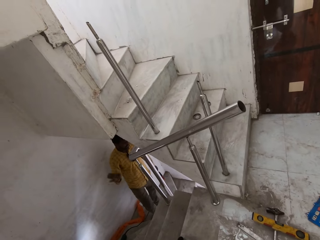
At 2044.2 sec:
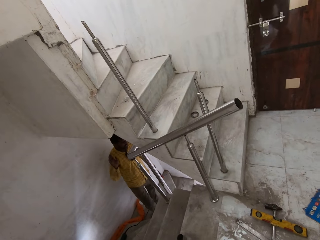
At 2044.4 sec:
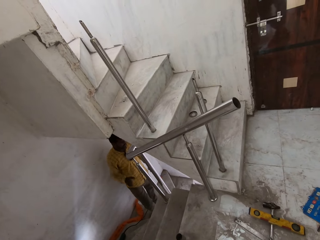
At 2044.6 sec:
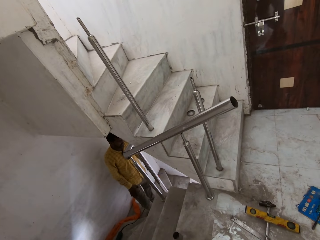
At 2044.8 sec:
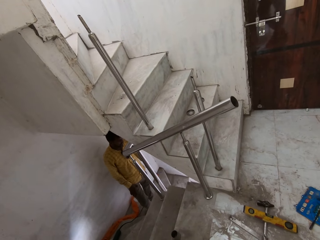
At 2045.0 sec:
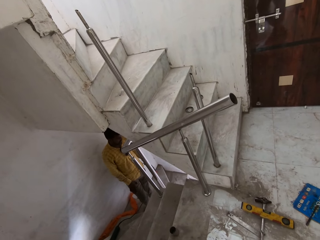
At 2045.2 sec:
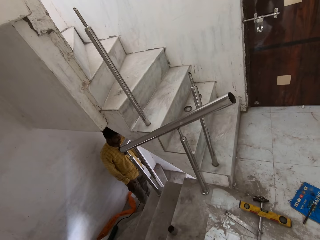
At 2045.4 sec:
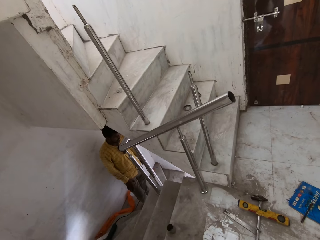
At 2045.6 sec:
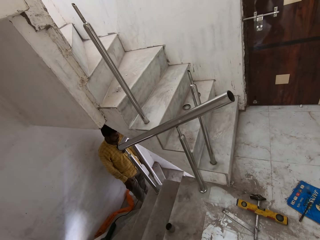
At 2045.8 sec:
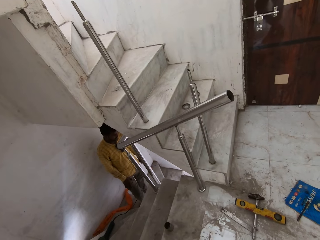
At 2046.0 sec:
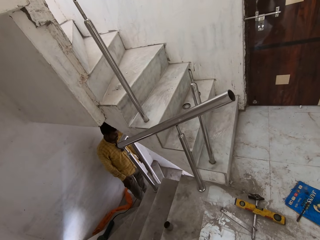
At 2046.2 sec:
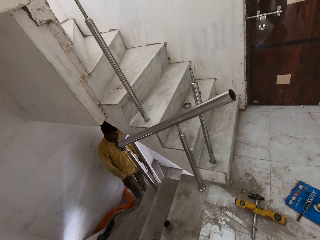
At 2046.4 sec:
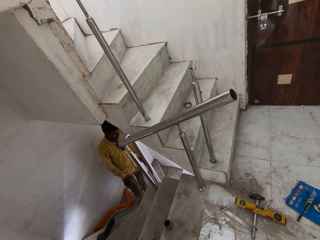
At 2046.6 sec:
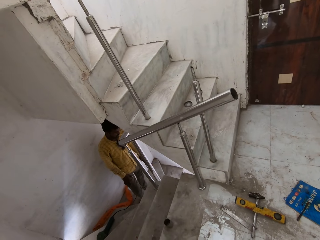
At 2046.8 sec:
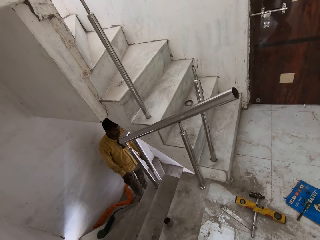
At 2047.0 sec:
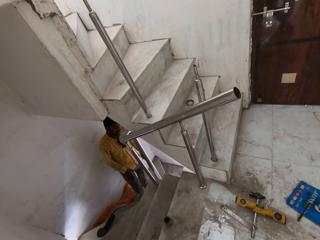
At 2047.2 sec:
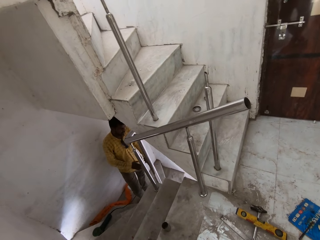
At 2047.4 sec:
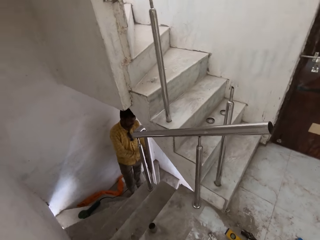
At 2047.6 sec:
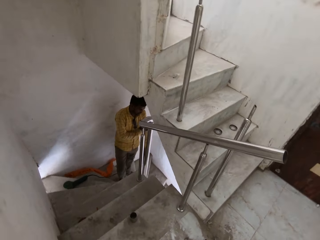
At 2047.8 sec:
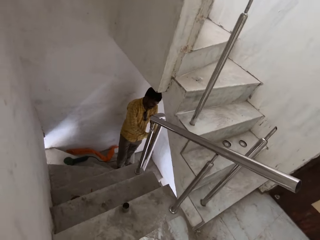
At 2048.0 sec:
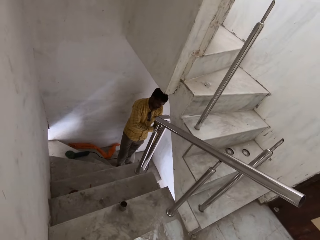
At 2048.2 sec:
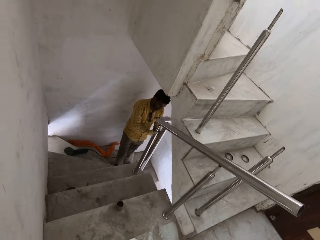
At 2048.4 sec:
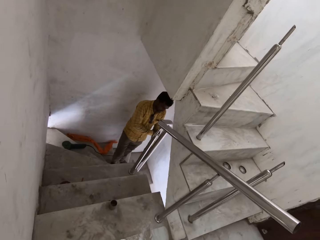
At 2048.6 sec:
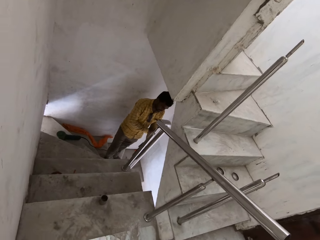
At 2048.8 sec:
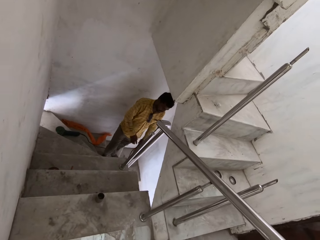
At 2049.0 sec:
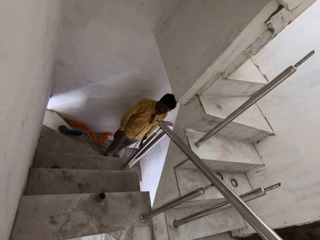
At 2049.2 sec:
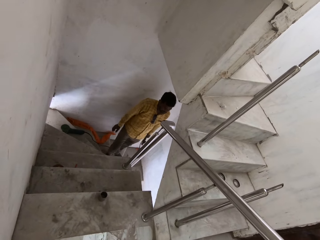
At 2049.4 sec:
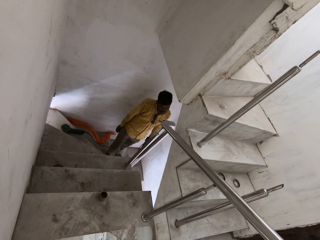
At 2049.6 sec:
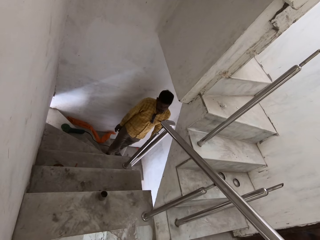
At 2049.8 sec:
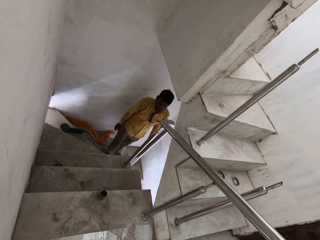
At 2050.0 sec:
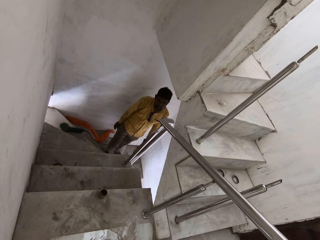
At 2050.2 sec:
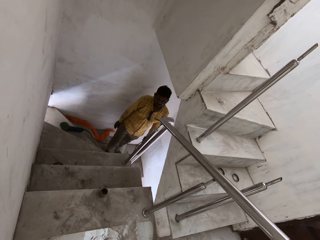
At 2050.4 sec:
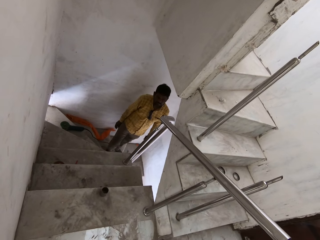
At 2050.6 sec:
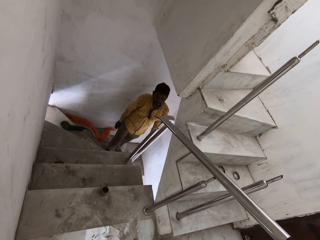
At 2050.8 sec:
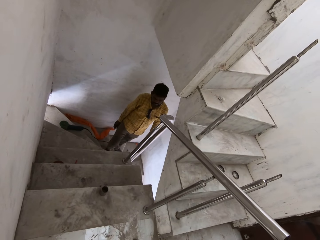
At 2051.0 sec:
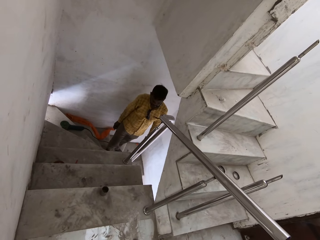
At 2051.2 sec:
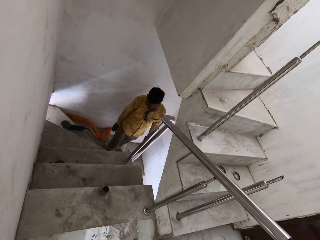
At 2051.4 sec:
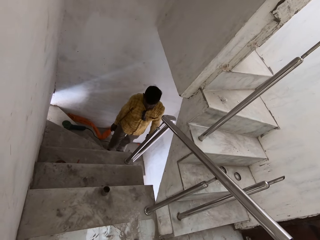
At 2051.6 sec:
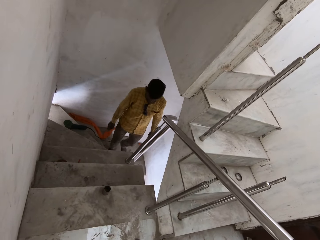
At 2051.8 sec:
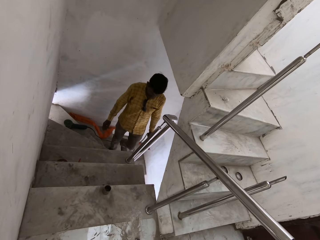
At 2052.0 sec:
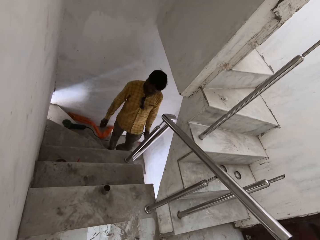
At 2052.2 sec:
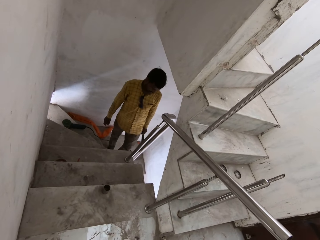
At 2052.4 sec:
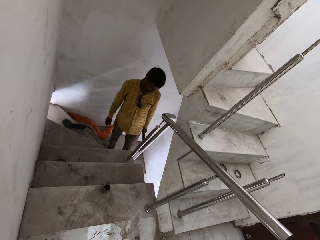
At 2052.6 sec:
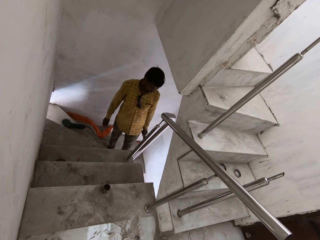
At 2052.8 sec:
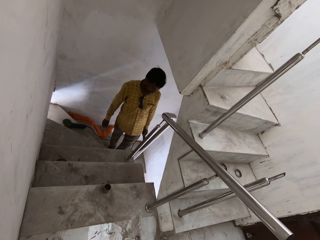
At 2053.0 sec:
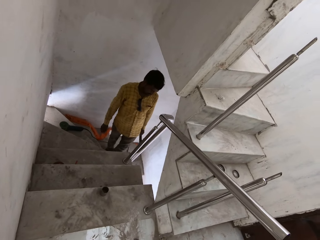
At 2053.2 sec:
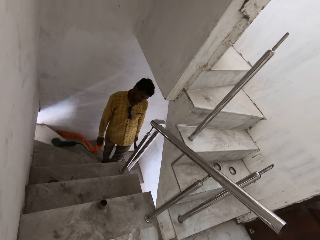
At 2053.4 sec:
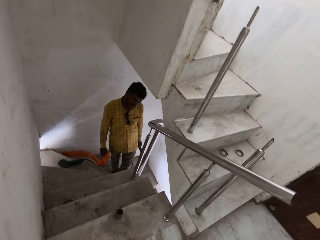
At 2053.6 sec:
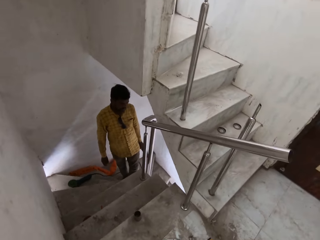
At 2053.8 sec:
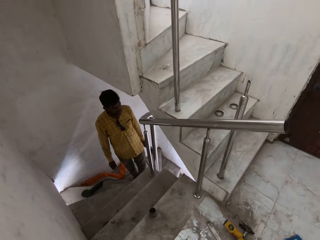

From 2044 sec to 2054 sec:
A man gestures with his right hand. The man rubs his right hand on the left hand. The man hits the stair rail on the stairs with the electrode holder in his left hand.

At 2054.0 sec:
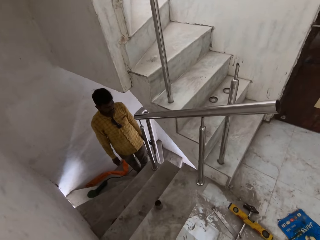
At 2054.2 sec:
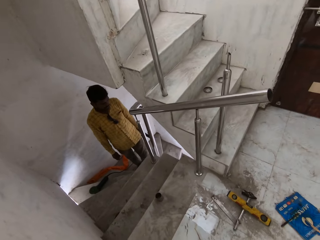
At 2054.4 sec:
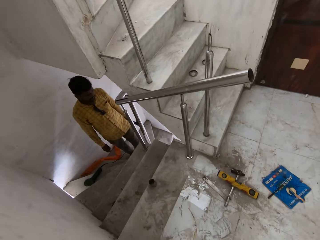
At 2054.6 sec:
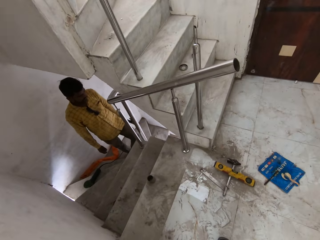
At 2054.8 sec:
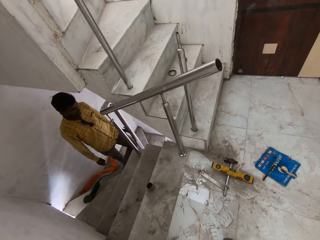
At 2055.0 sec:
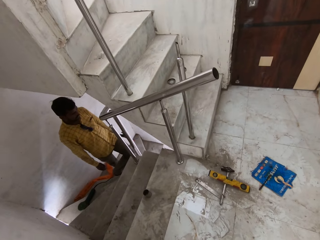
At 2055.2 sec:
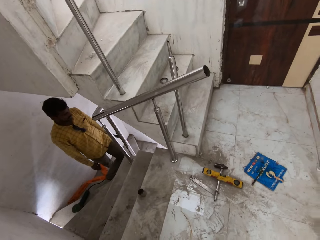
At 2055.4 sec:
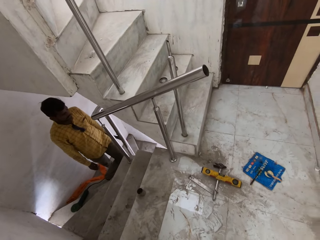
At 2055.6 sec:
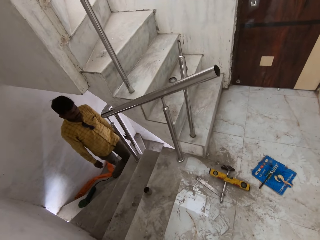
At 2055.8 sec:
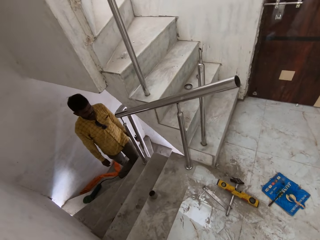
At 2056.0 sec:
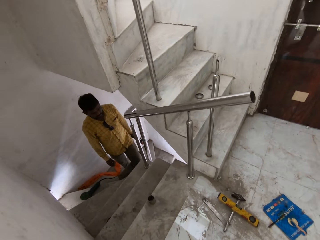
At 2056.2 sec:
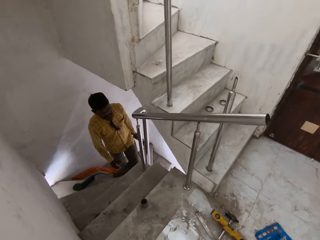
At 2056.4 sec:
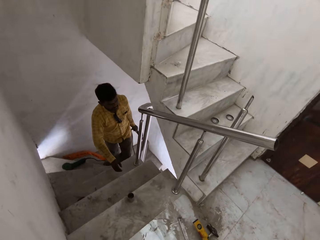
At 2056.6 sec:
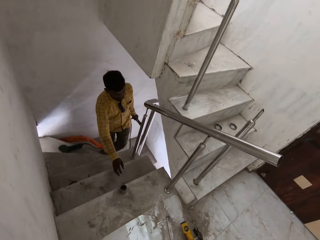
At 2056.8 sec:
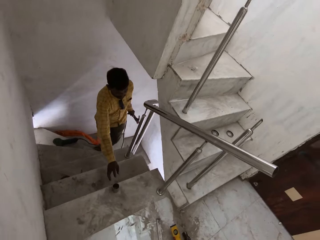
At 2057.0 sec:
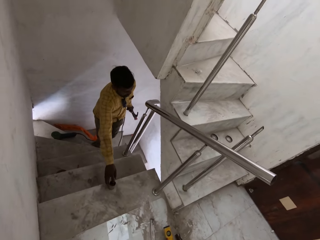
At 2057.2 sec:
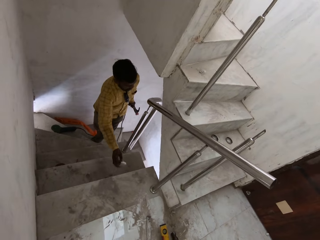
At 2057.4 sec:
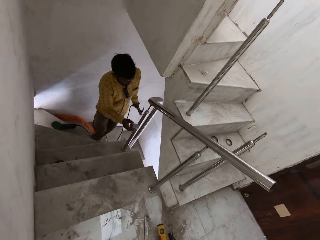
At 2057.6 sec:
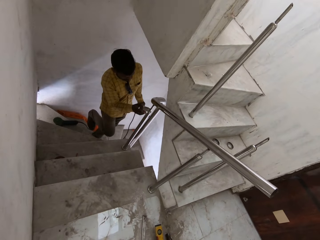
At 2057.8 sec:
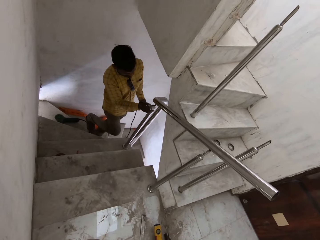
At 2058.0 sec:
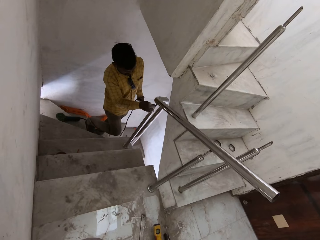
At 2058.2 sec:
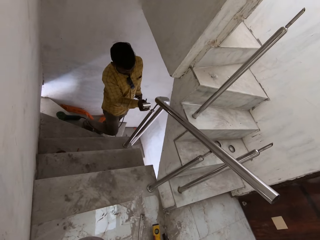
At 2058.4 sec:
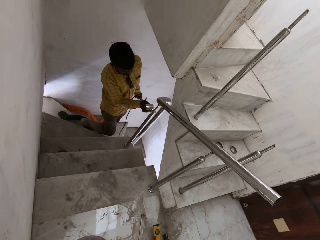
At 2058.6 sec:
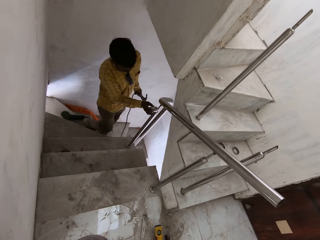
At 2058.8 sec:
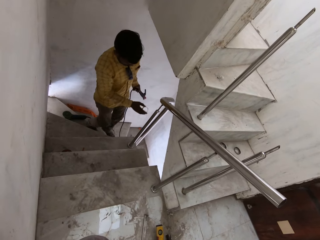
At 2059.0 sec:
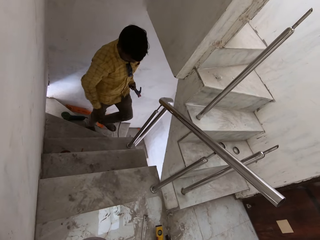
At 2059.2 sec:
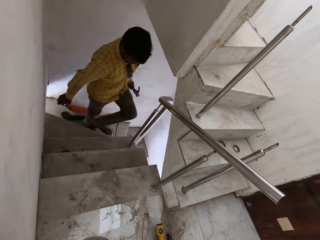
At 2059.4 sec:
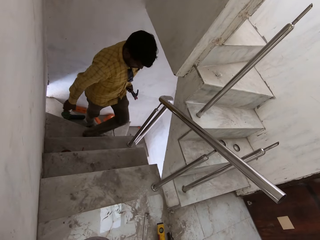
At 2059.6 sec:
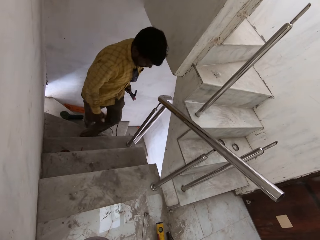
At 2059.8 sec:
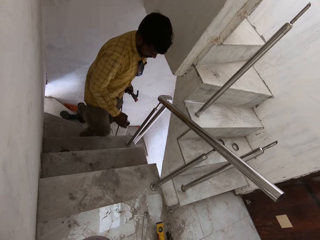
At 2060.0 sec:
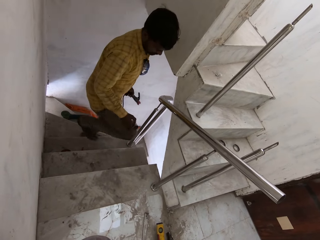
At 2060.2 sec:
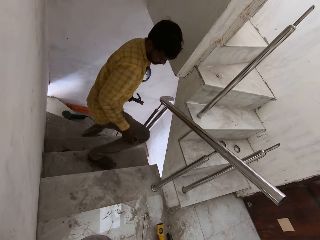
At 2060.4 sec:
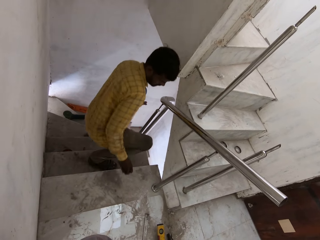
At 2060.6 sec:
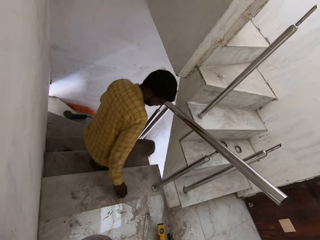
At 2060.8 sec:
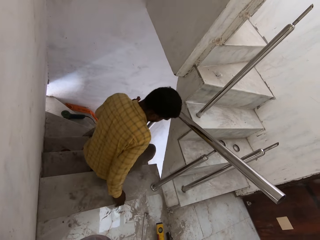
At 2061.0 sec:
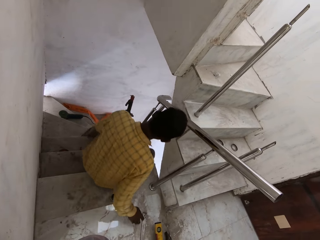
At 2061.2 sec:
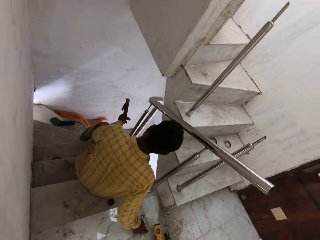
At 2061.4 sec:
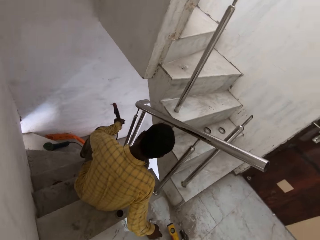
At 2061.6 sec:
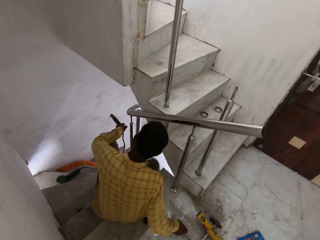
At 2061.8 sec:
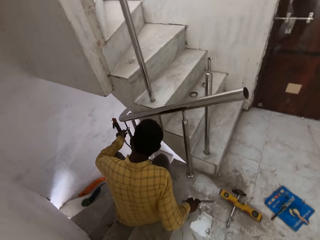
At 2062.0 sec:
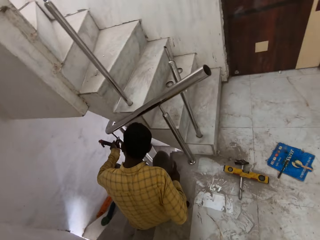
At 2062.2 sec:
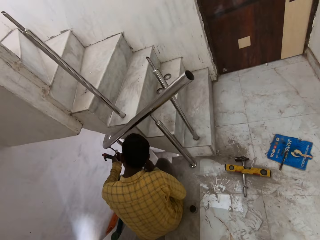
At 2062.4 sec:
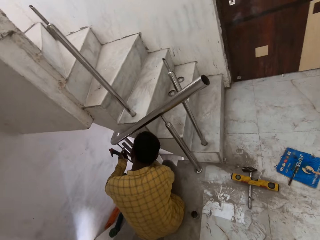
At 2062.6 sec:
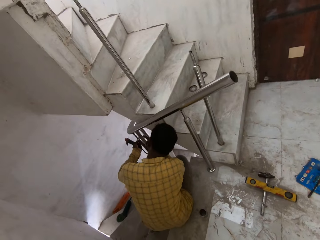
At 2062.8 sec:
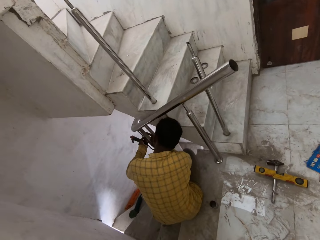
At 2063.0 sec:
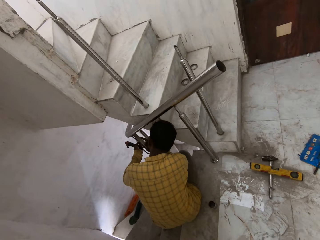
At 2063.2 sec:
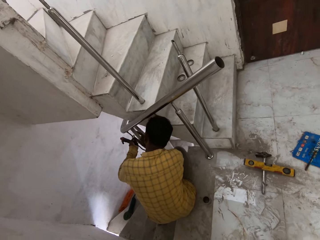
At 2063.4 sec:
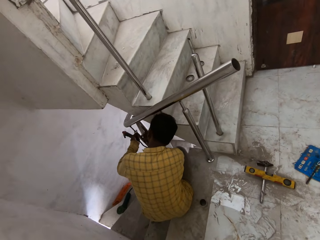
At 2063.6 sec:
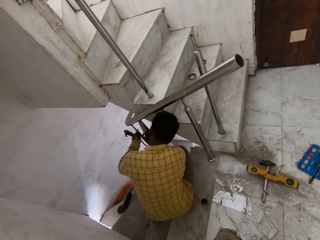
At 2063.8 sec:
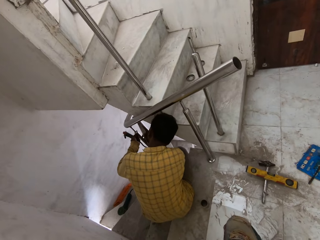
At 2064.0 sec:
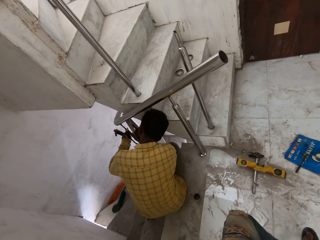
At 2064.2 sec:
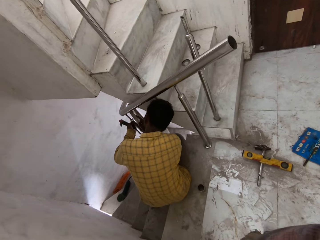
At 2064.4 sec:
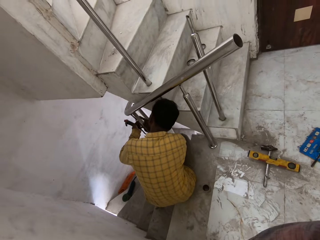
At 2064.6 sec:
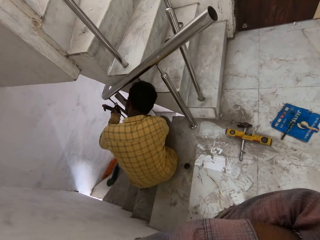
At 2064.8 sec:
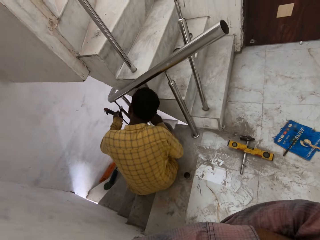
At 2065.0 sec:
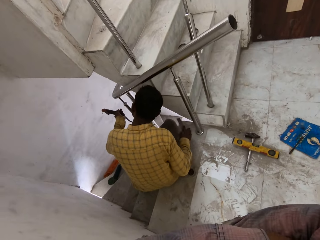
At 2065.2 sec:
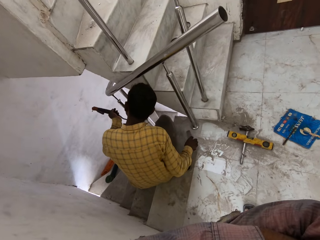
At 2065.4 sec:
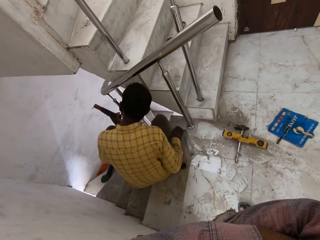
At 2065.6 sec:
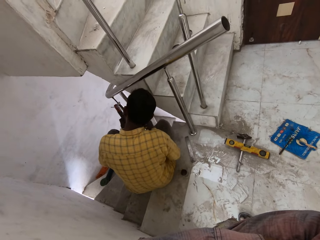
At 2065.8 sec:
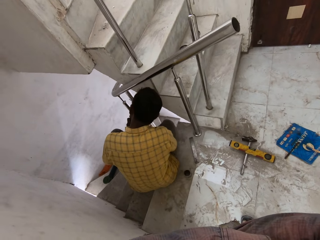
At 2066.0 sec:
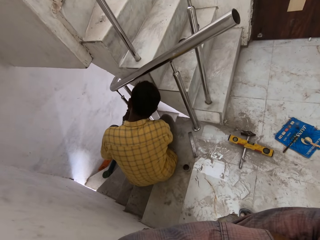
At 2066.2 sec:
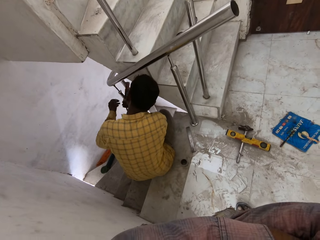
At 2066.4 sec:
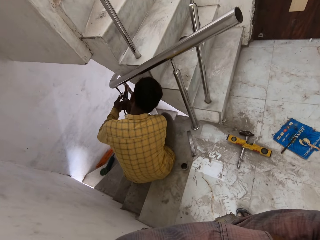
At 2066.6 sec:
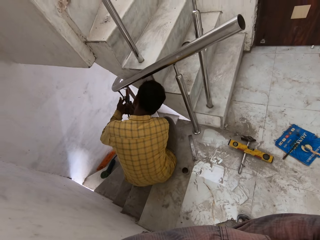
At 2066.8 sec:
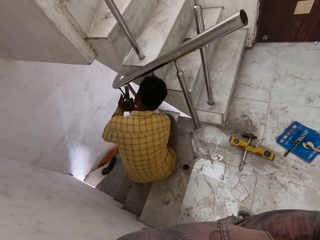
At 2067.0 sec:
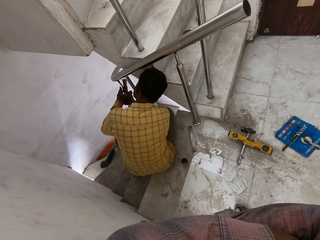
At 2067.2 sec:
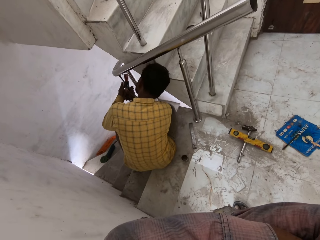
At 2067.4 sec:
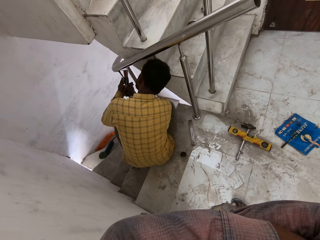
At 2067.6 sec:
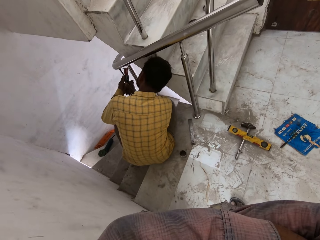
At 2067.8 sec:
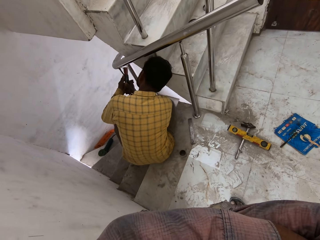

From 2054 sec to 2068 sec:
A man climbs up one stair. The man picks up the piece of rail from the floor with his right hand. The man hits the stair rail on the stairs with the piece of rail in his left hand and walks up the stairs. The man places the piece of rail on the floor with his right hand and picks up a metal rod from the floor with his right hand. The man sits on the stair. The man touches the stair rail on the stair with his left hand and hits the stair rail on the stair with the piece of rail in his right hand. The man places the metal rod on the floor with his right hand. The man passes the electrode holder from his left hand to his right hand and holds the electrode holder with both hands.
